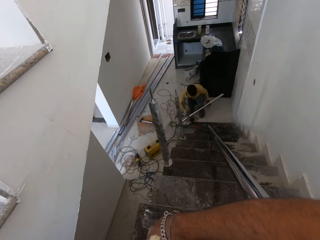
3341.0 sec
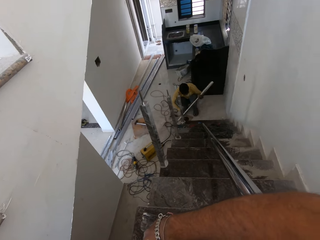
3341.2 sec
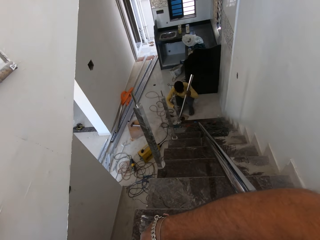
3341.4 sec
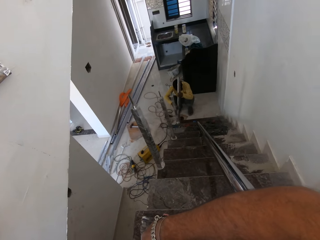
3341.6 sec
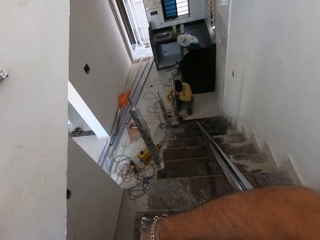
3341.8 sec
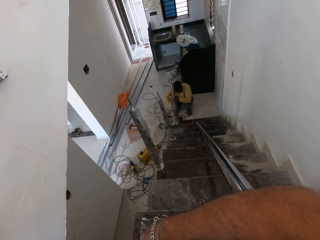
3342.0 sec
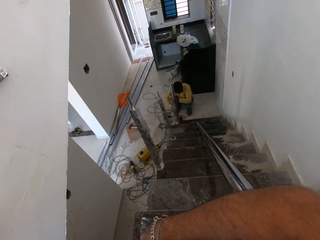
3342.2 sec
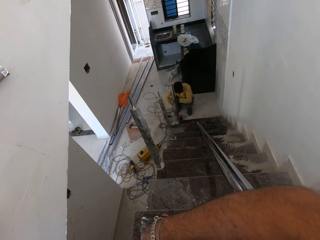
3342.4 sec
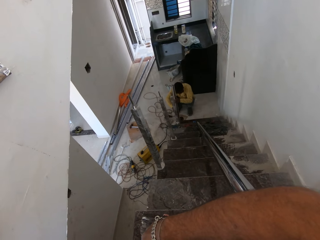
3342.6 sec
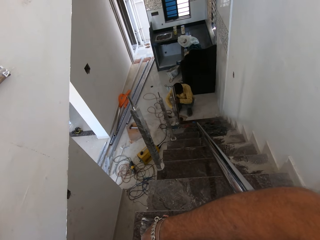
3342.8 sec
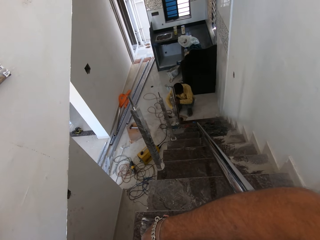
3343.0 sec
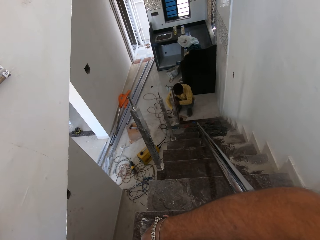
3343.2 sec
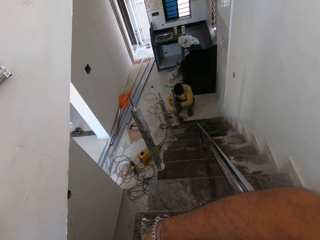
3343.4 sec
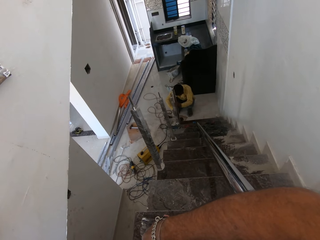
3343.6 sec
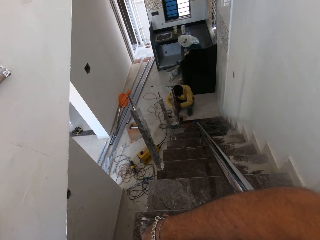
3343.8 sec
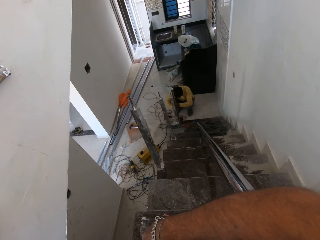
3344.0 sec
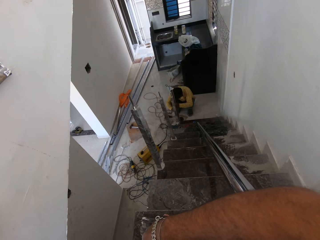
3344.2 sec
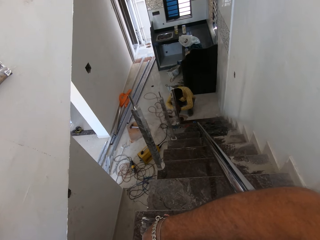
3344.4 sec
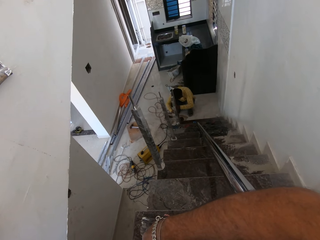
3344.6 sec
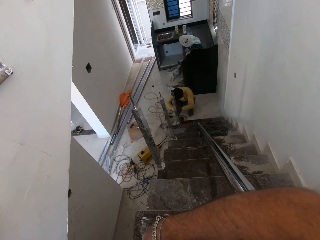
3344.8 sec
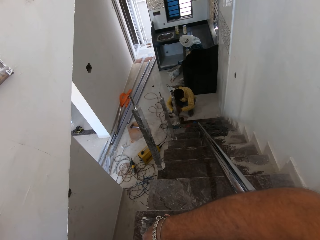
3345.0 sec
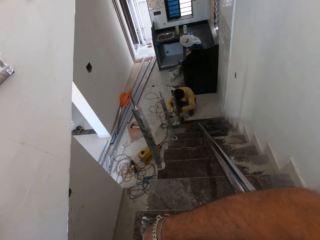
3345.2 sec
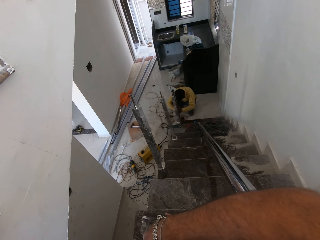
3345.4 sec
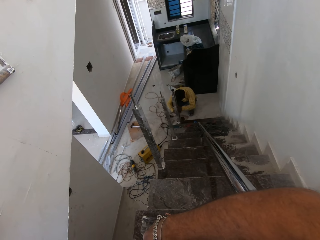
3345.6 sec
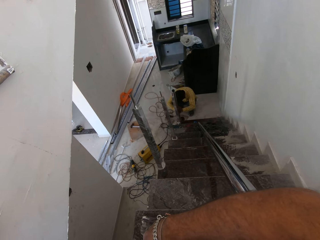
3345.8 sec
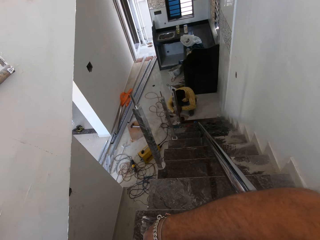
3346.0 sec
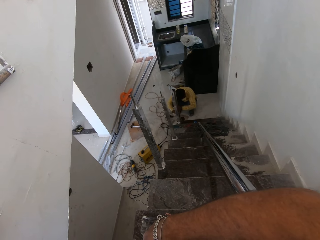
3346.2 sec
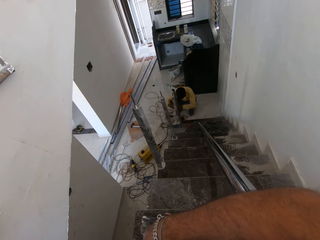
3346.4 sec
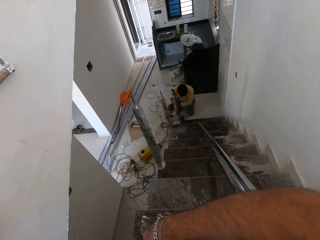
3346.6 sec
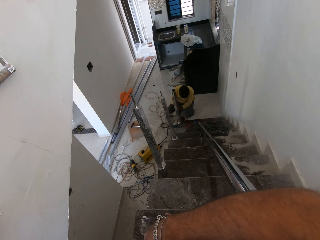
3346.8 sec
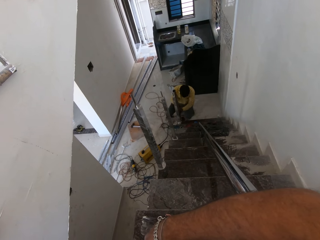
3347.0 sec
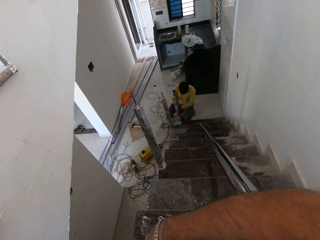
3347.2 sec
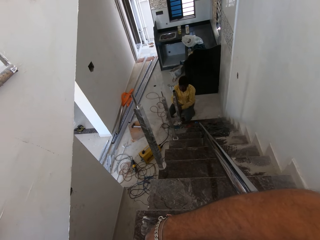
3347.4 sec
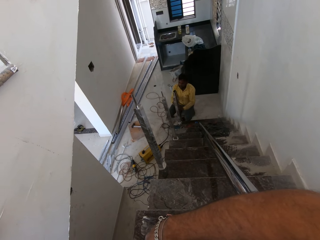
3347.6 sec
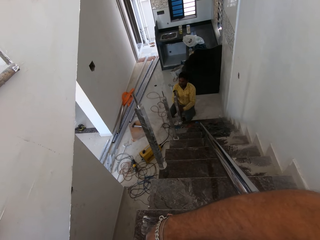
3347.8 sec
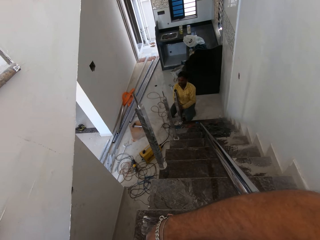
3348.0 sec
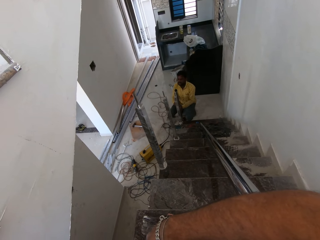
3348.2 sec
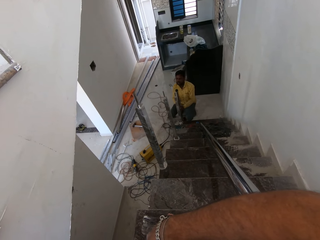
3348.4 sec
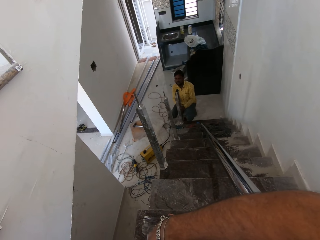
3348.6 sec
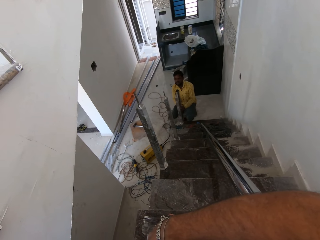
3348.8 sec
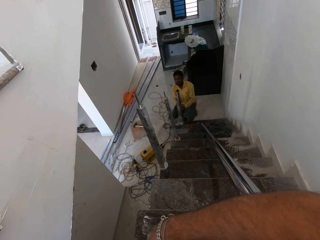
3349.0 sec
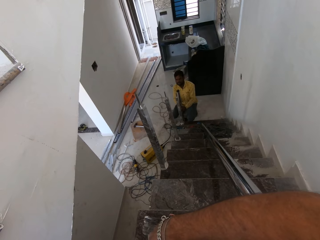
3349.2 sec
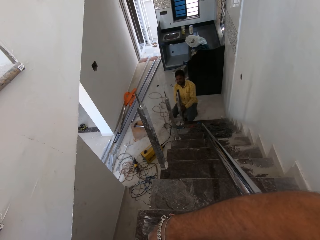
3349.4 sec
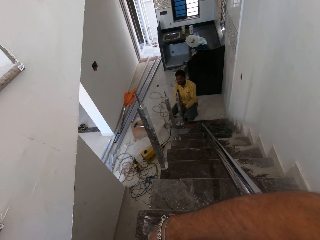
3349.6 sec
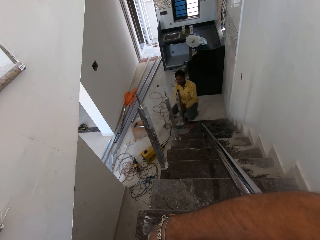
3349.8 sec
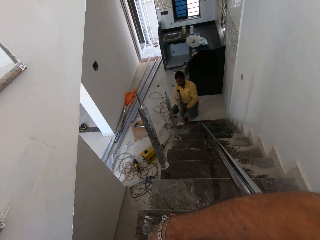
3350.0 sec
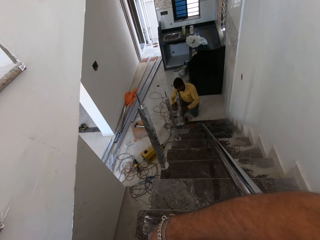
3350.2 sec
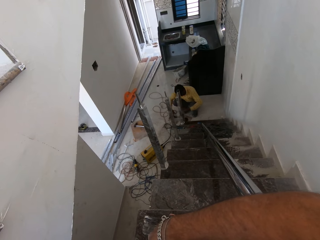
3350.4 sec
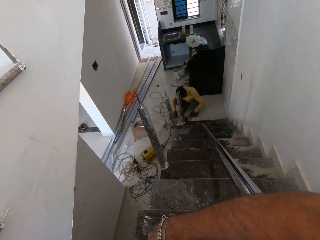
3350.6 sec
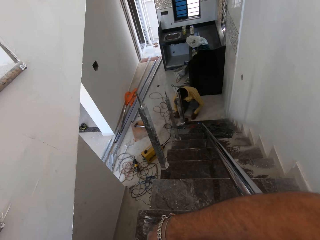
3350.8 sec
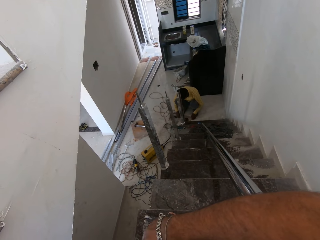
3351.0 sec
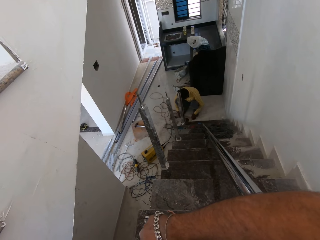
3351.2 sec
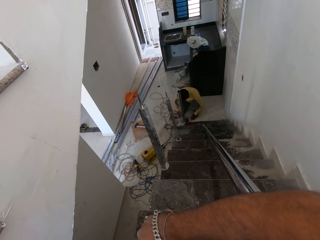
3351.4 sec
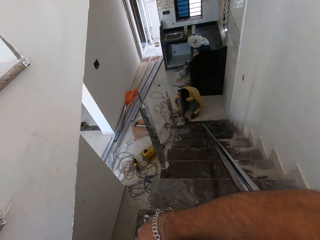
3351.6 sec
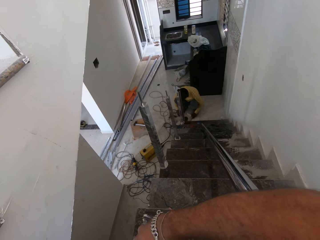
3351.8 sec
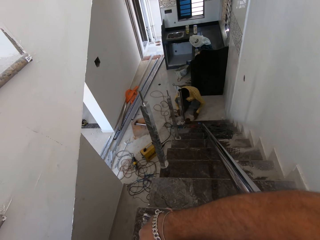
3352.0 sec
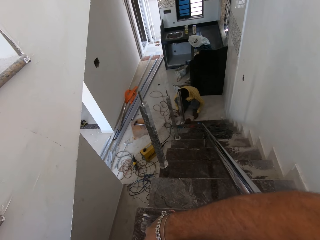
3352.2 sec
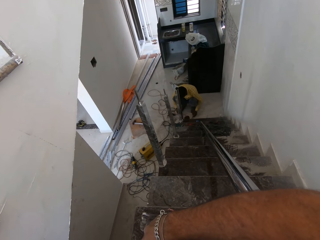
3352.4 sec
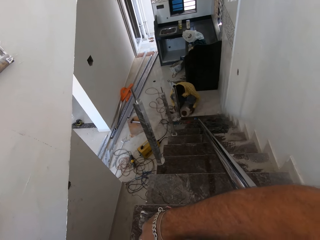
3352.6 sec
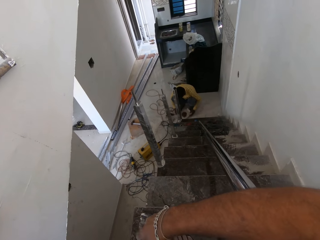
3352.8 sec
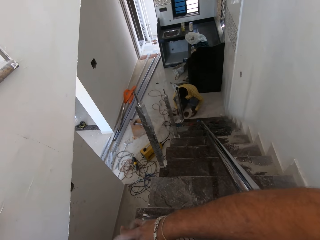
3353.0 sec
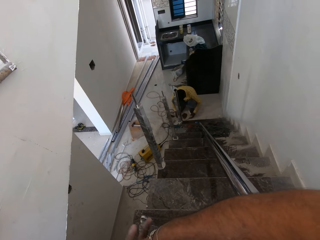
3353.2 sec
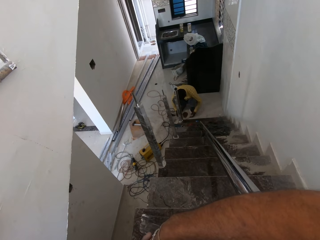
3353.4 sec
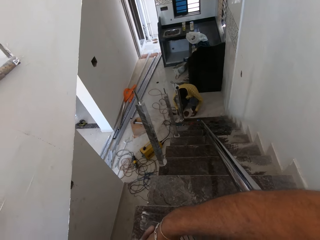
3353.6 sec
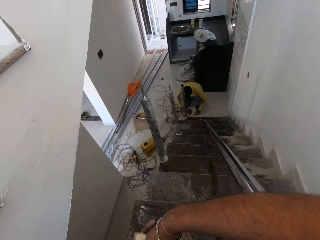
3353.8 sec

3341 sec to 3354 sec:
A man raises a hollow steel rod or metal bar with both hands and fixes the metal bar to the floor. The man holds a plastic container in the floor.

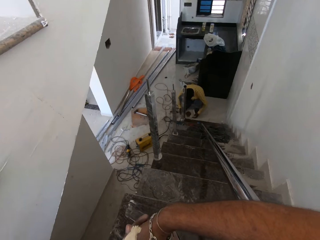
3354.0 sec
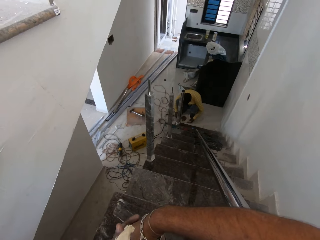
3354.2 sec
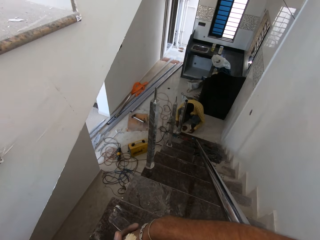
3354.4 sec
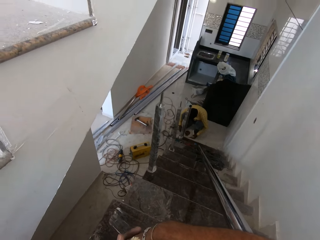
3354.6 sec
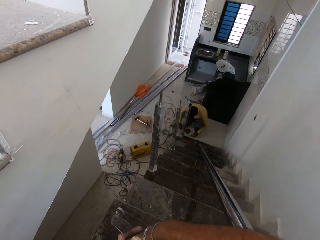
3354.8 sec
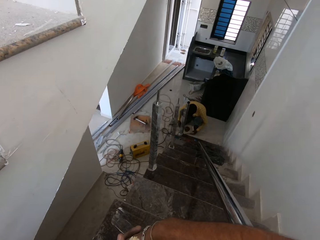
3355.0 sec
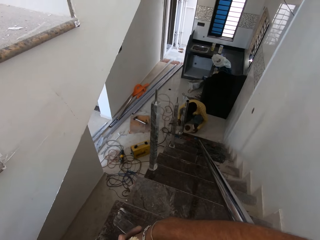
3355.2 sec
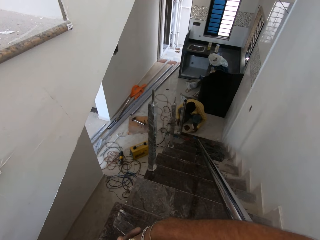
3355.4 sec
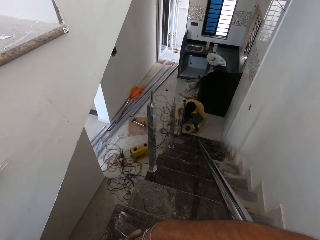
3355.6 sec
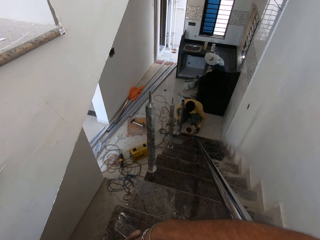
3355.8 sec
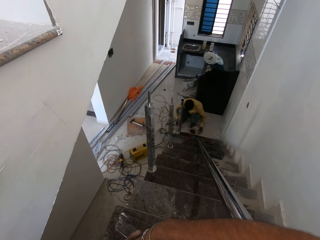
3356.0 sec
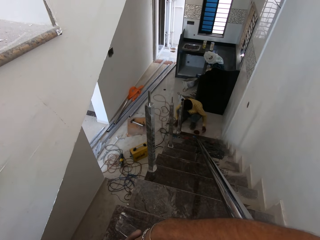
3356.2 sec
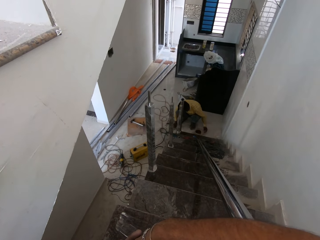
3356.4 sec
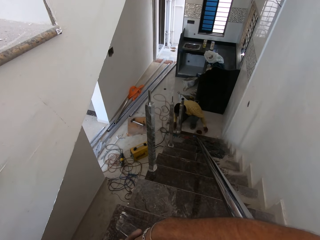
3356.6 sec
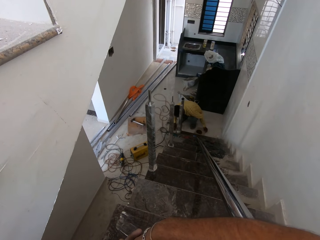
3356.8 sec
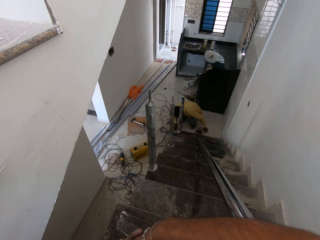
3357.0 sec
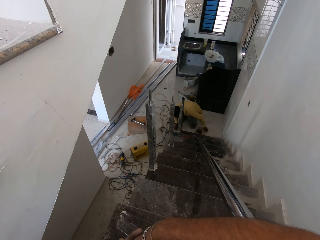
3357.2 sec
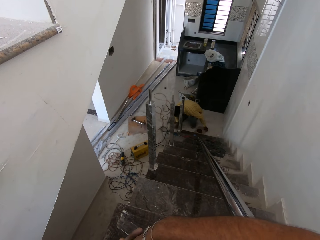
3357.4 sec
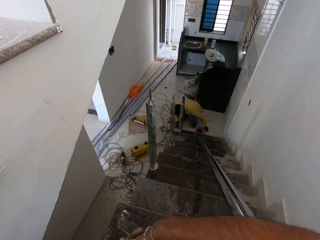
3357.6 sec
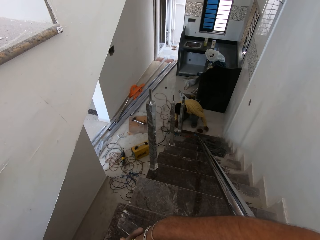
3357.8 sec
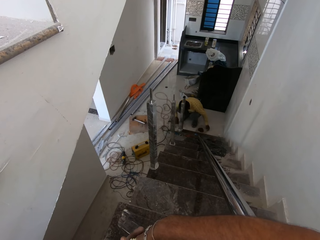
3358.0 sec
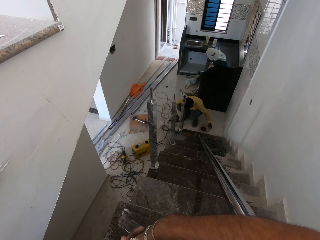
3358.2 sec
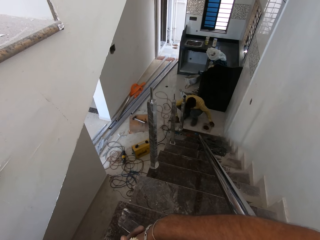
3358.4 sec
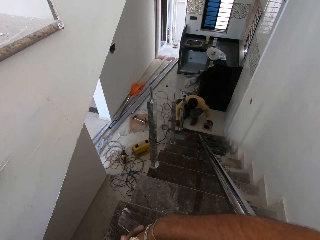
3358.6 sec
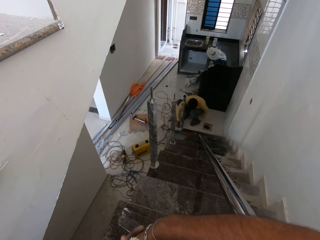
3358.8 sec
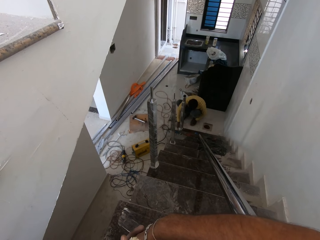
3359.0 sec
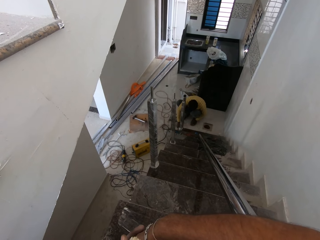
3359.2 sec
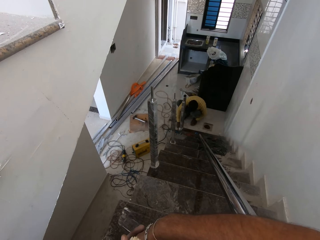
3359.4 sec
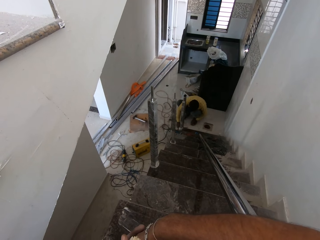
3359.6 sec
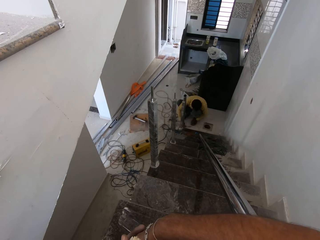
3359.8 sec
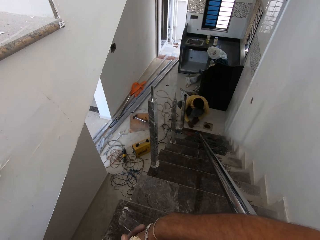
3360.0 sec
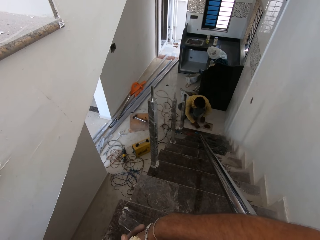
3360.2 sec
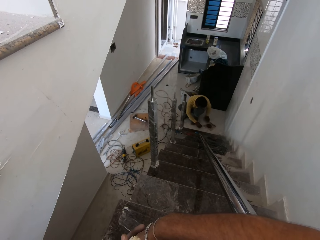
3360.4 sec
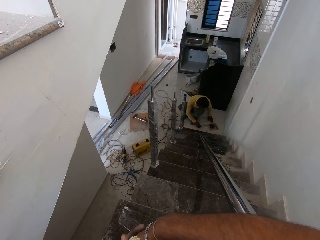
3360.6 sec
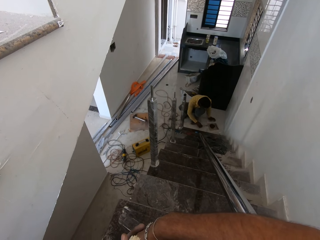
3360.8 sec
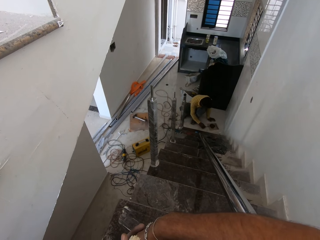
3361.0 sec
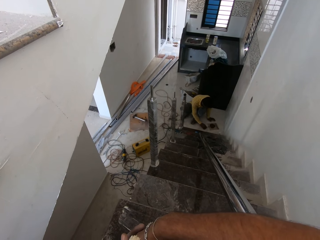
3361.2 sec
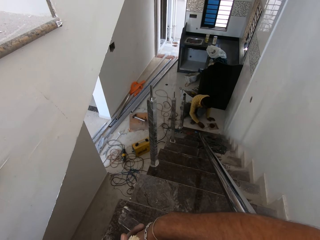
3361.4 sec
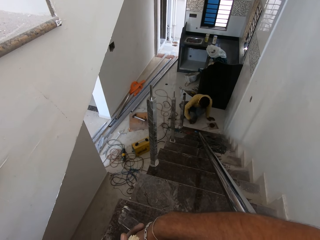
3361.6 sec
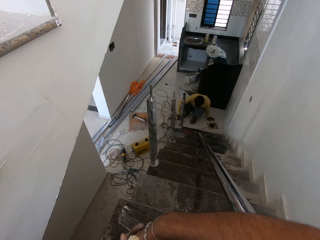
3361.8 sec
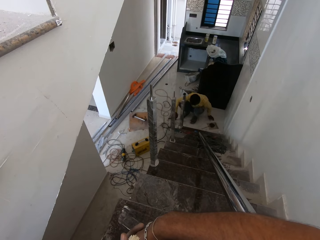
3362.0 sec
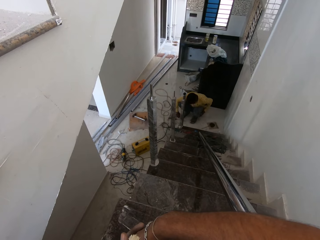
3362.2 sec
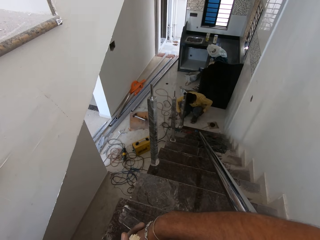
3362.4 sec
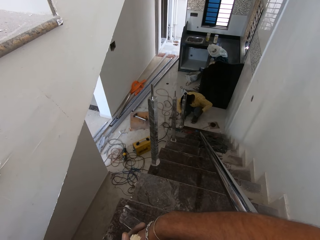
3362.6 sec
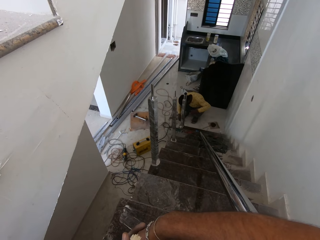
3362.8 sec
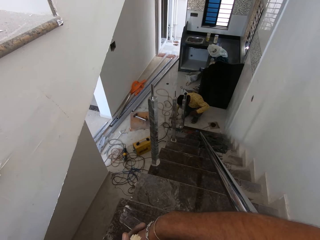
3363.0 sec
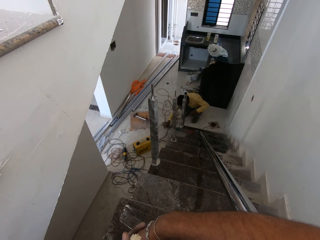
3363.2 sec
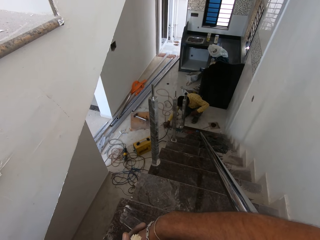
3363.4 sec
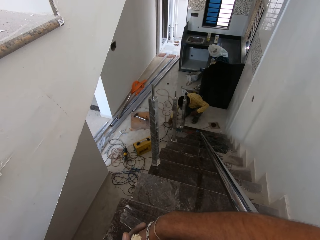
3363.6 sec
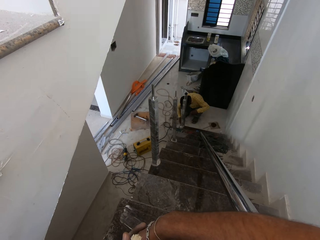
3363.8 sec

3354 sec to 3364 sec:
The man moves the pack of nails or plastic container on the ground with his left hand. The man picks up something from the floor, moves something in the floor, and moves the plastic container in the floor. The man drops a tiny rod on the ground with his right hand. The man turns and holds a wire.
